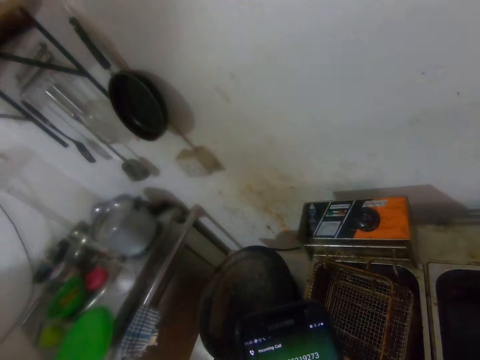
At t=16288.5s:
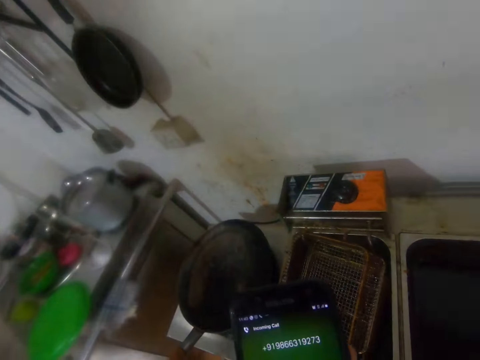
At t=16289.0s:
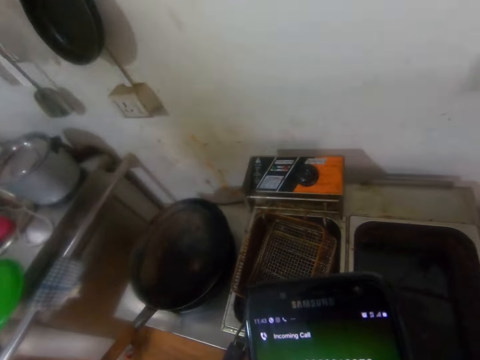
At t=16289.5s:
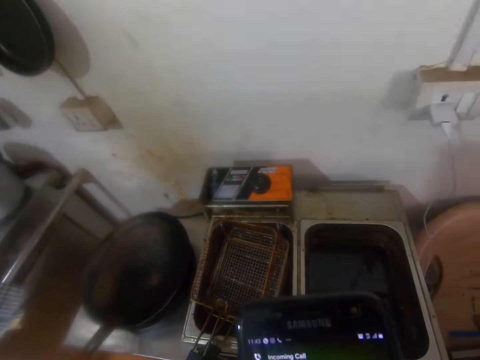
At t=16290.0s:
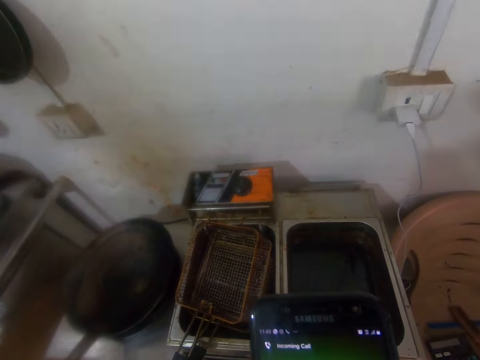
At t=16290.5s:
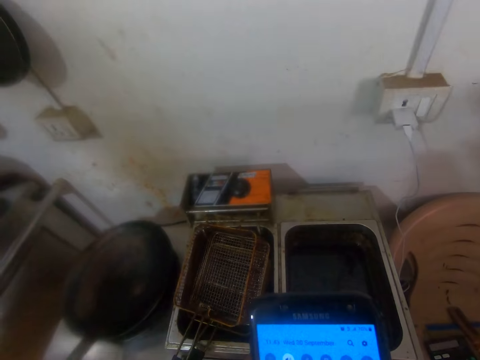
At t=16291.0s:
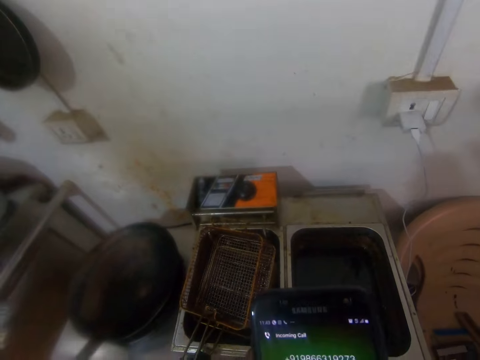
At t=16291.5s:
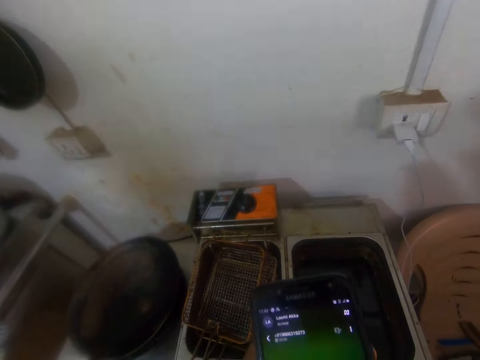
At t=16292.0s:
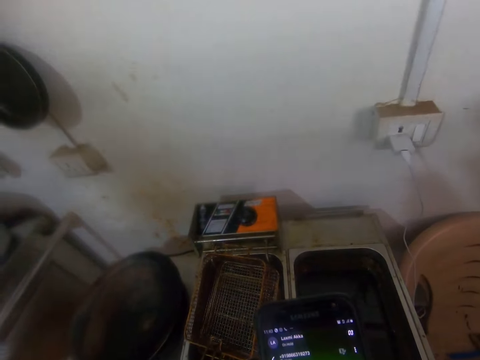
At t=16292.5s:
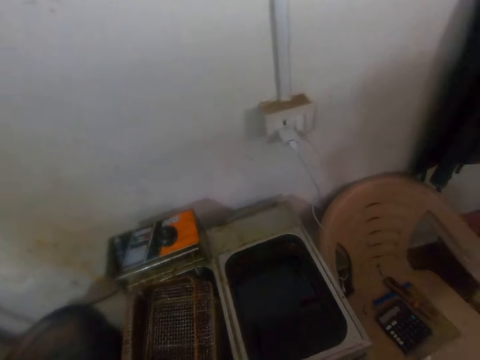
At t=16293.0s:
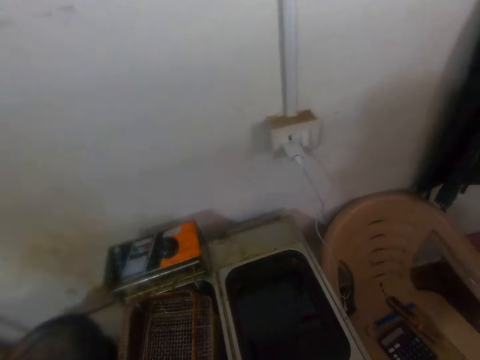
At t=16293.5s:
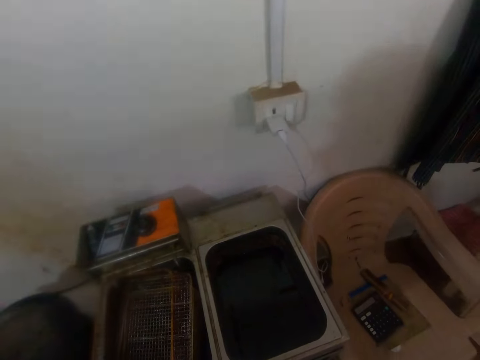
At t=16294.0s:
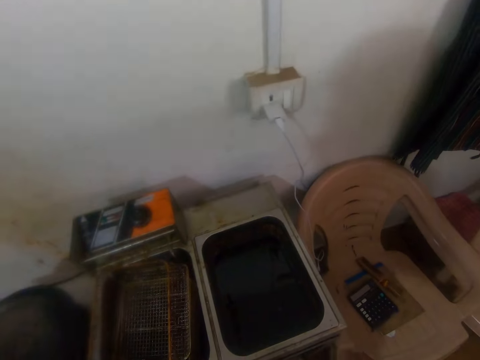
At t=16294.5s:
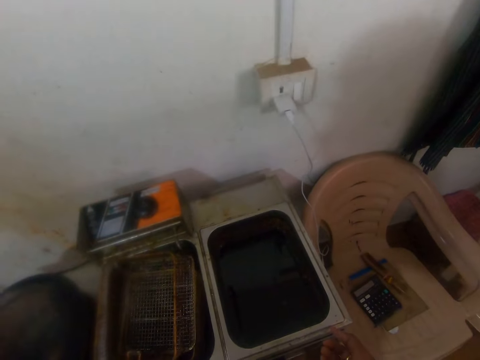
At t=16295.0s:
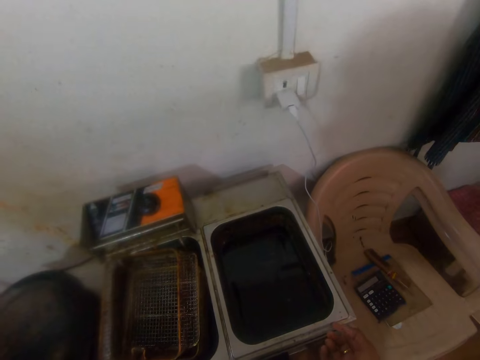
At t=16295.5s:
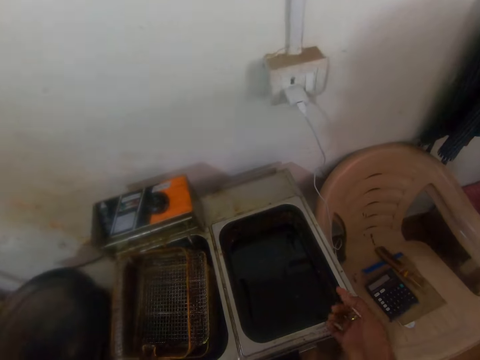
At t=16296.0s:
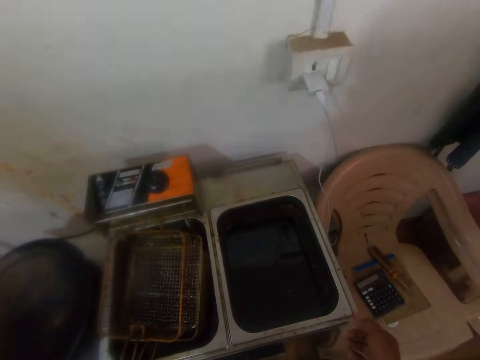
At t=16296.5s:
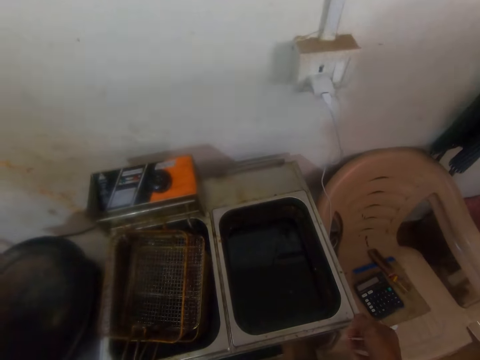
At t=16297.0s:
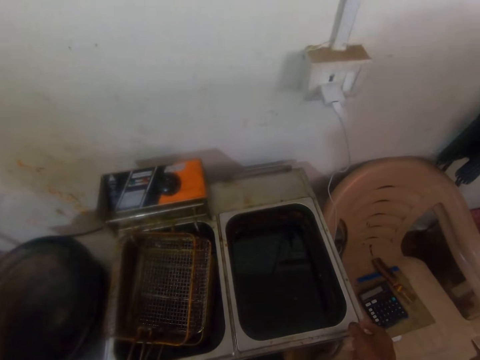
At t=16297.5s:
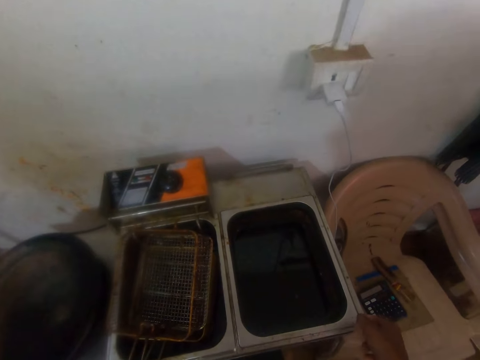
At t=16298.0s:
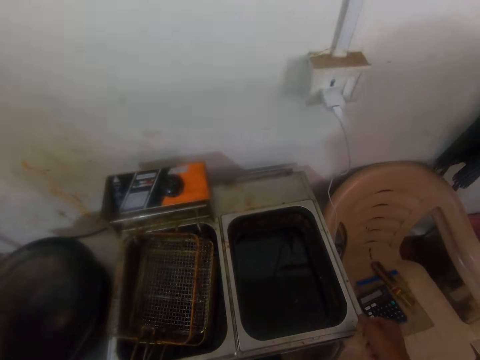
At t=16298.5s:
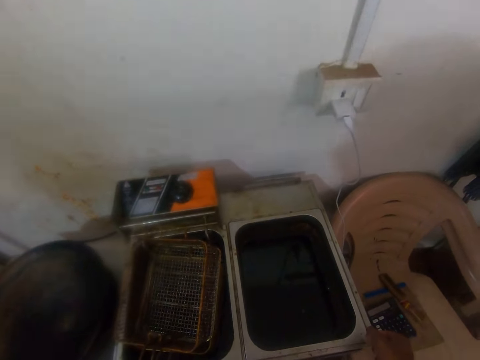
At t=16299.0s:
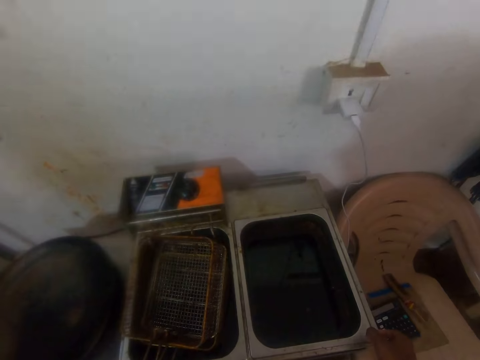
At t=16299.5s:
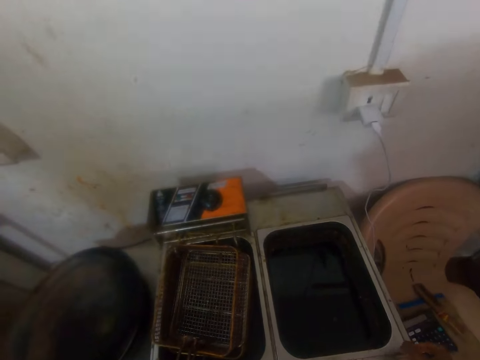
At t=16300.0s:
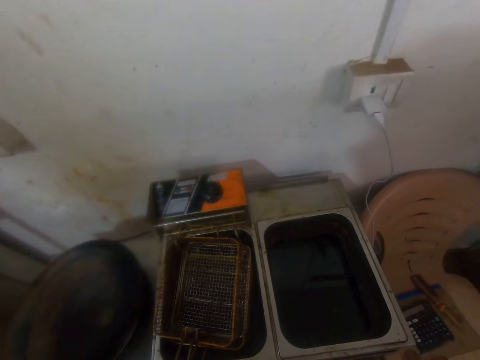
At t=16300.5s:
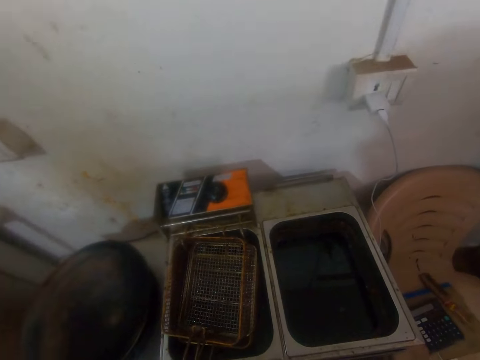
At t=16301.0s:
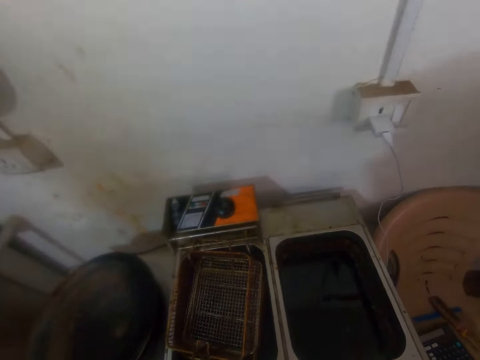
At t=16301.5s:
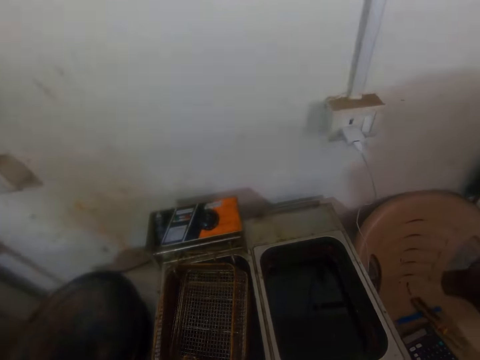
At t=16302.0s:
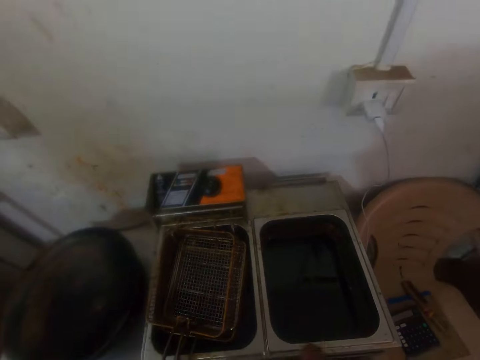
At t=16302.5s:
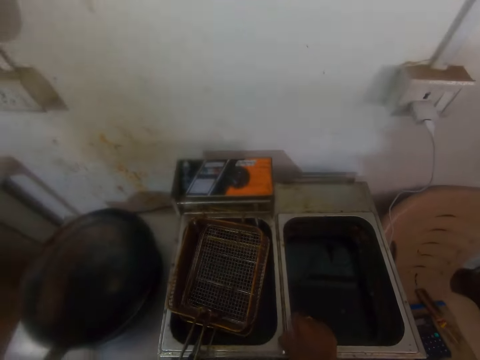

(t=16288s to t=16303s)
The camera wearer operates a phone with his hands. He holds the phone. He scrolls the phone. He talks over the phone in his left hand. He looks at the cooker. He puts the hand on the cooker.

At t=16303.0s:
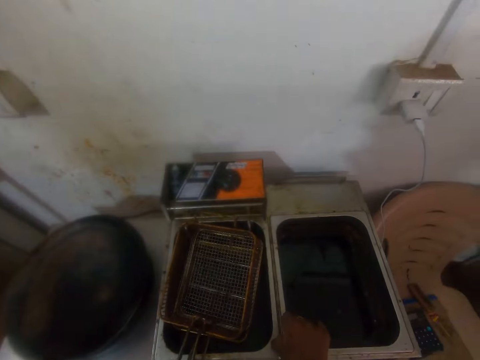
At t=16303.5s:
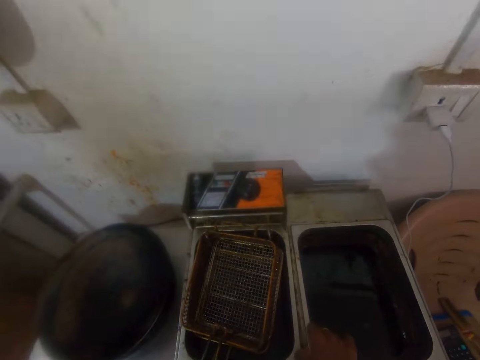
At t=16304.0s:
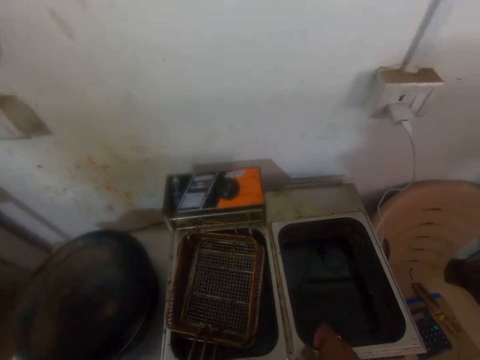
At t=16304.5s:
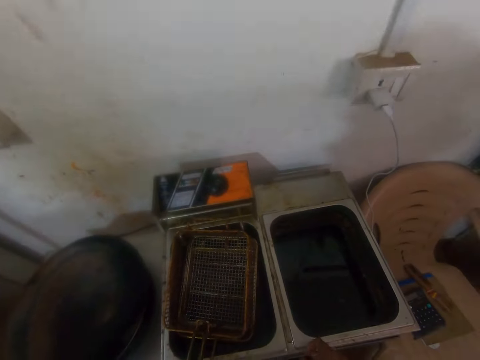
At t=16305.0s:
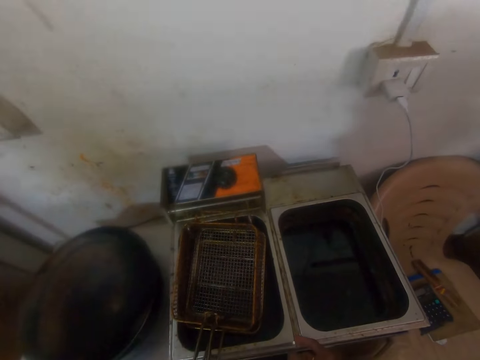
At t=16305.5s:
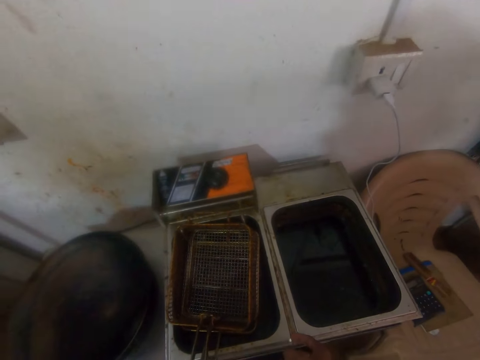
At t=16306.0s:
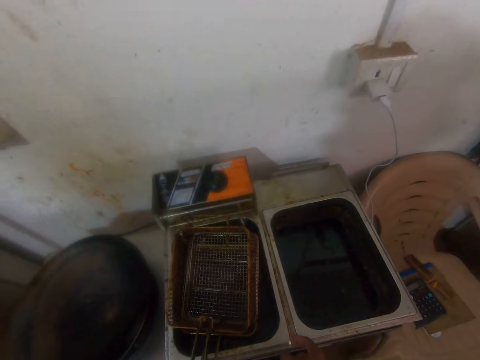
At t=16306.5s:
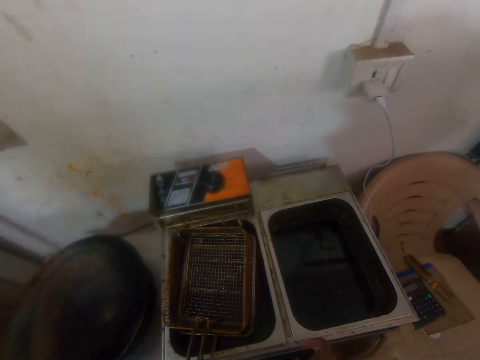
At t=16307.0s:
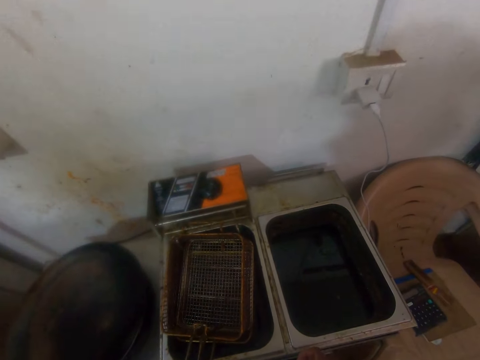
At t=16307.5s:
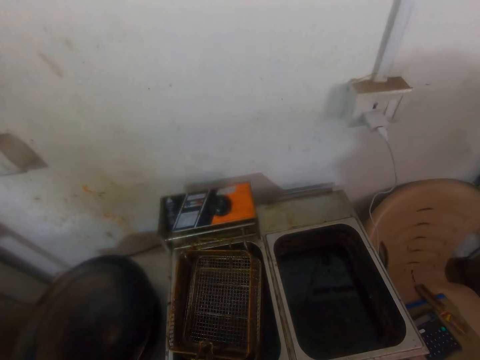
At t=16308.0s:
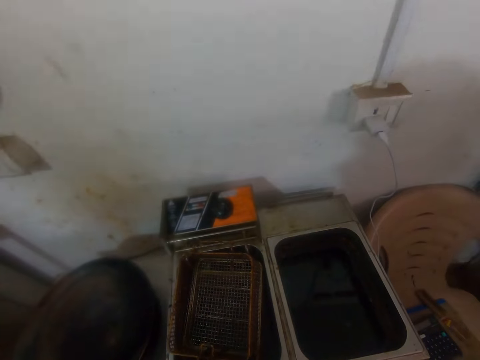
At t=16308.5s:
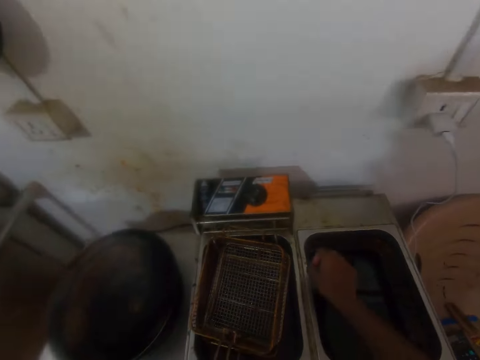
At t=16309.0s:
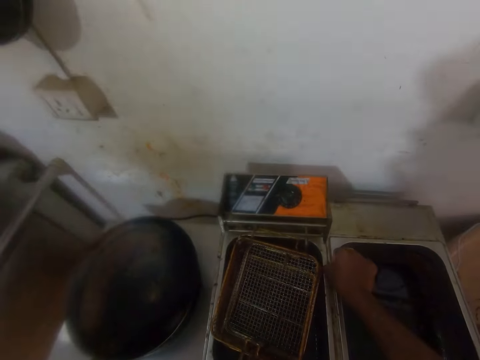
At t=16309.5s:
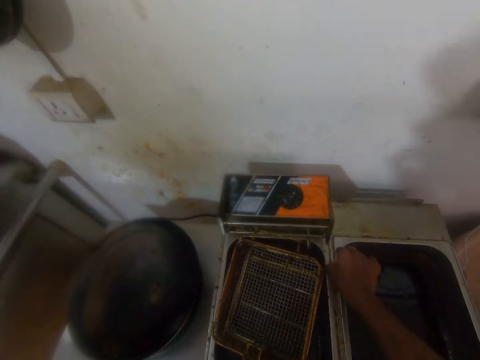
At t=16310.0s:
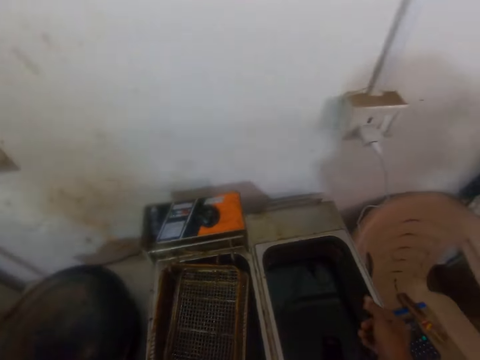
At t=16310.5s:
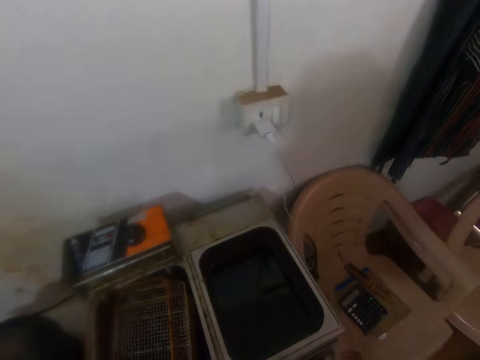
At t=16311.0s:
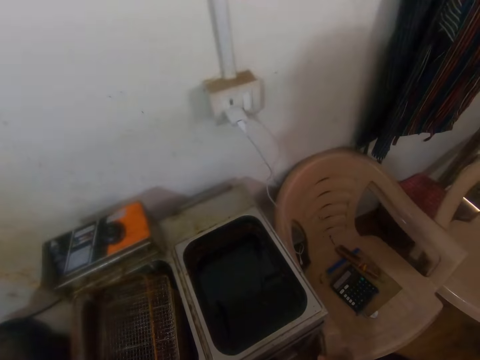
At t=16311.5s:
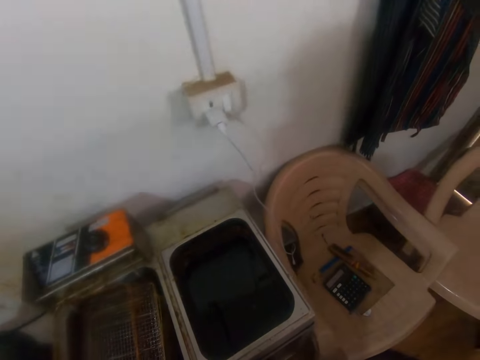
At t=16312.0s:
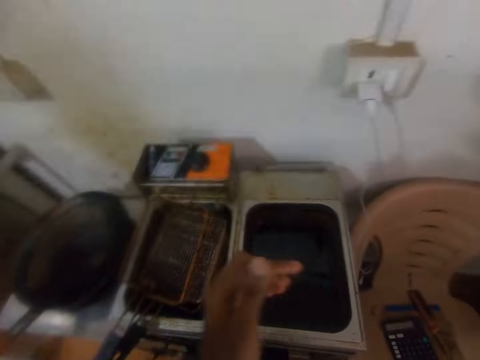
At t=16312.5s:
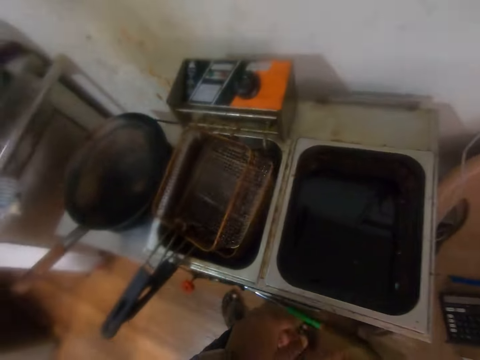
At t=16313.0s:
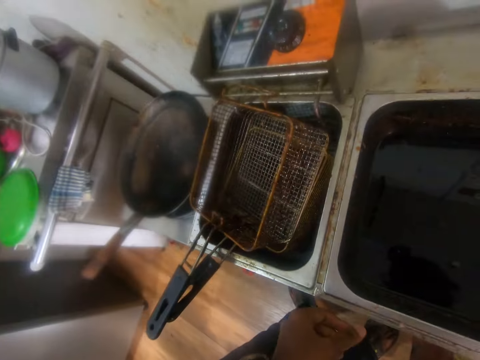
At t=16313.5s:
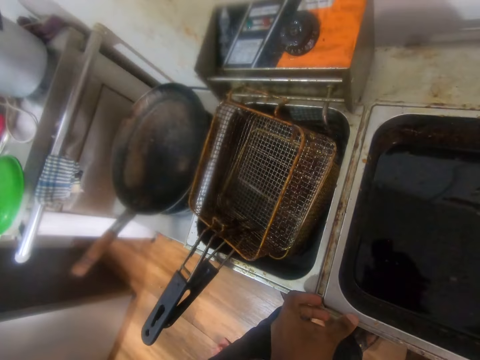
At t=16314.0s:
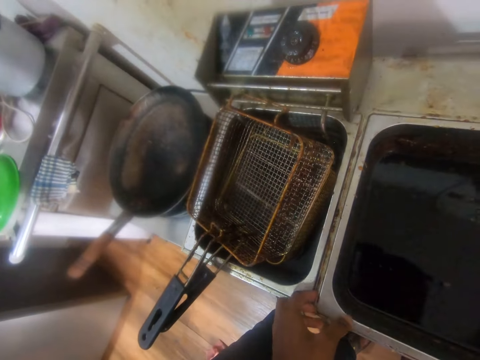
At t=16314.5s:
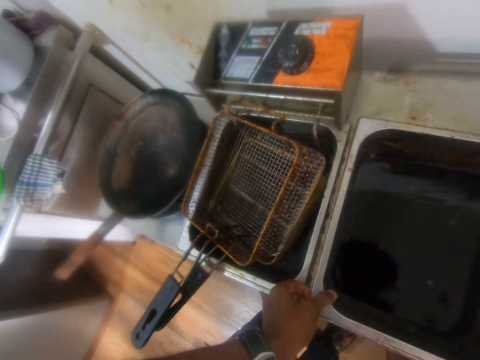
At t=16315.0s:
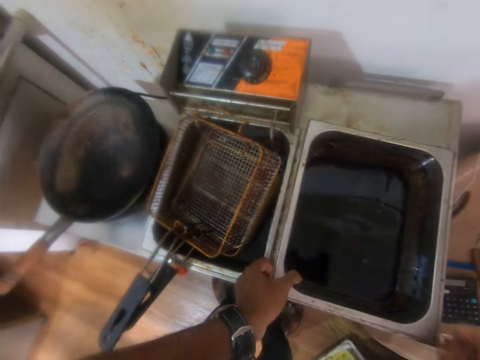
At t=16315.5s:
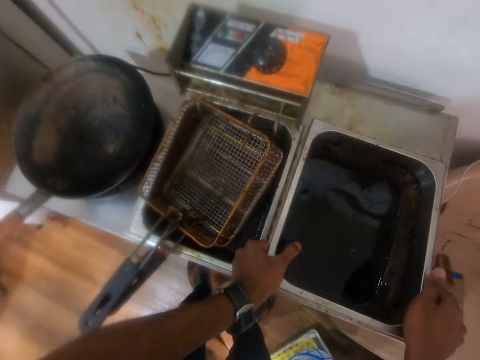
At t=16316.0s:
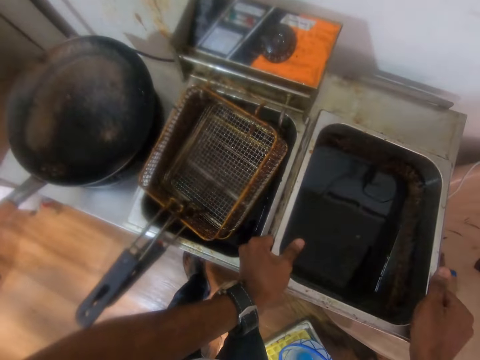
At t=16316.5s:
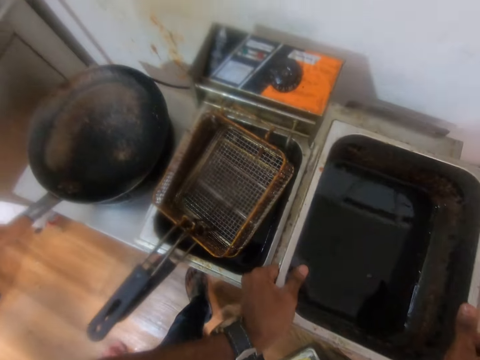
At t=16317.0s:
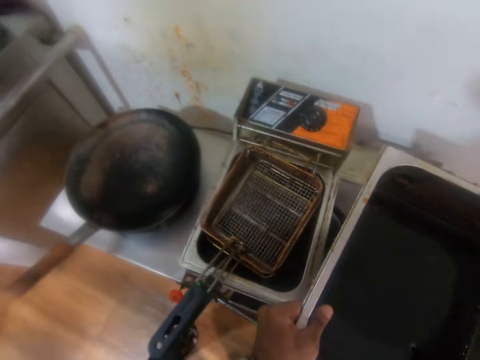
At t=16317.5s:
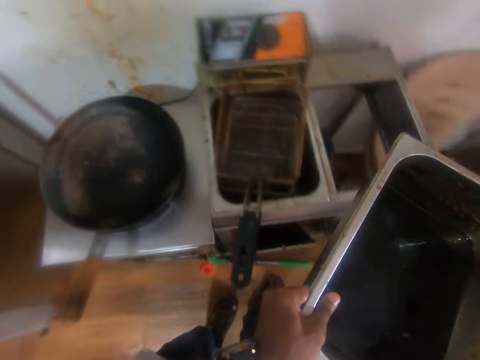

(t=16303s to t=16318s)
The camera wearer adjusts the deep fryer with his right hand. He looks at the cooker. He removes a deep fryer pan from the deep fryer with his hands. He picks up a container with oil.
